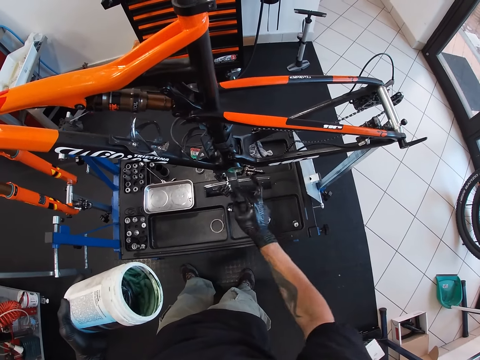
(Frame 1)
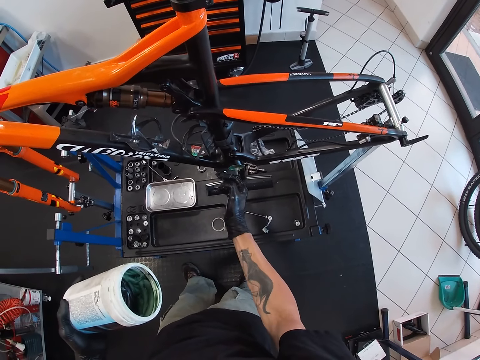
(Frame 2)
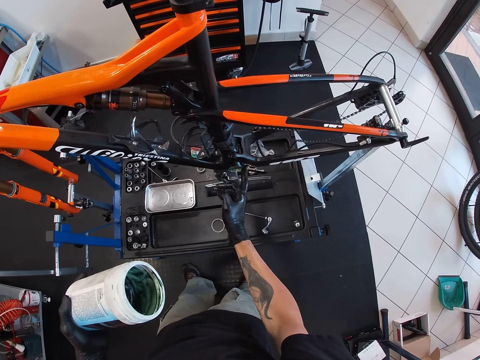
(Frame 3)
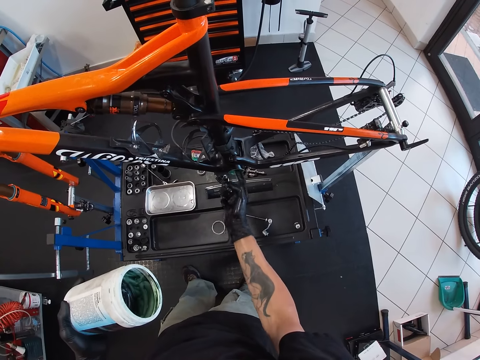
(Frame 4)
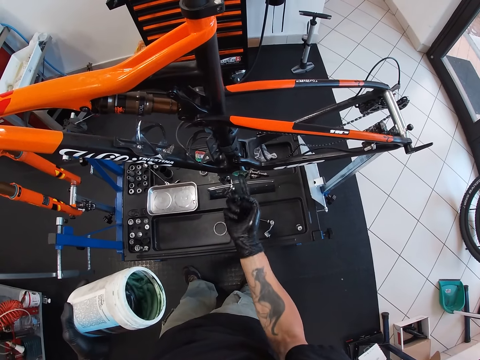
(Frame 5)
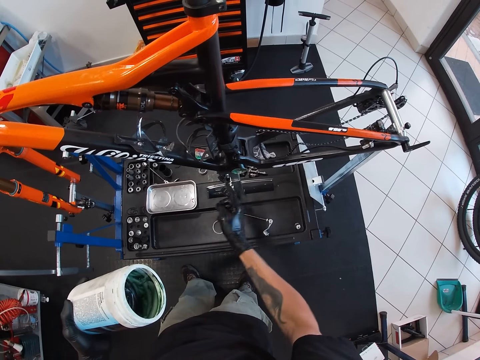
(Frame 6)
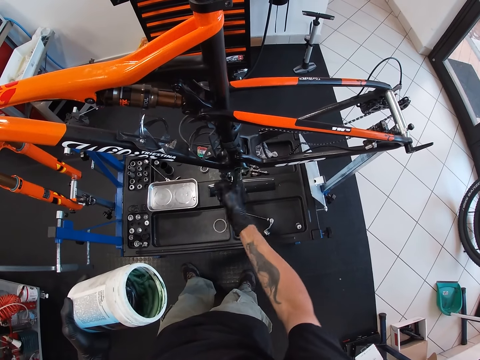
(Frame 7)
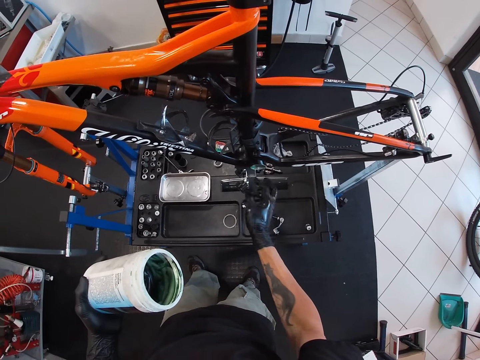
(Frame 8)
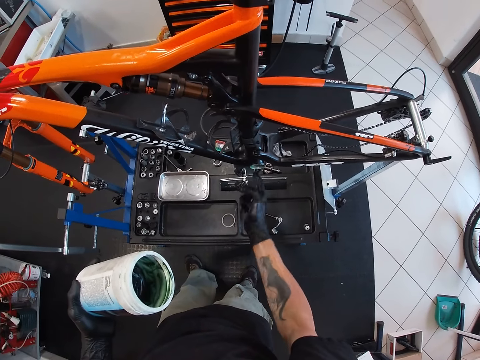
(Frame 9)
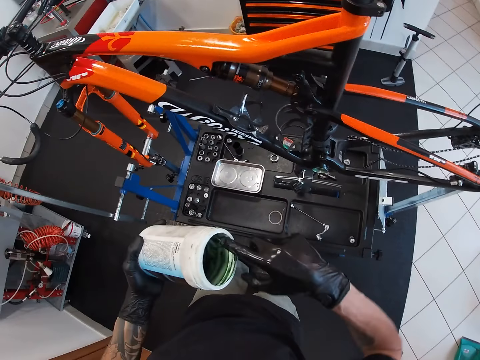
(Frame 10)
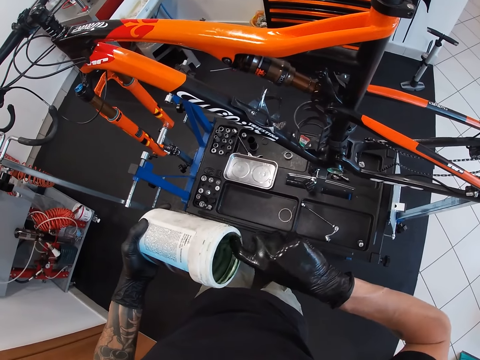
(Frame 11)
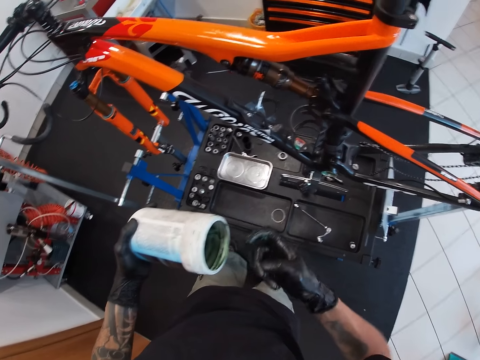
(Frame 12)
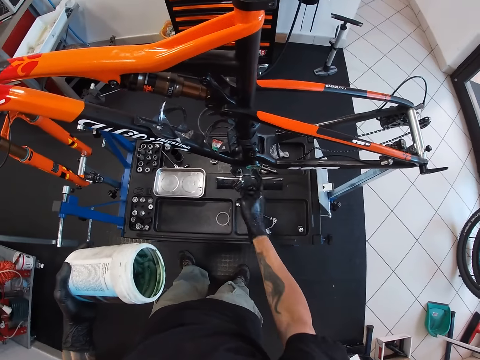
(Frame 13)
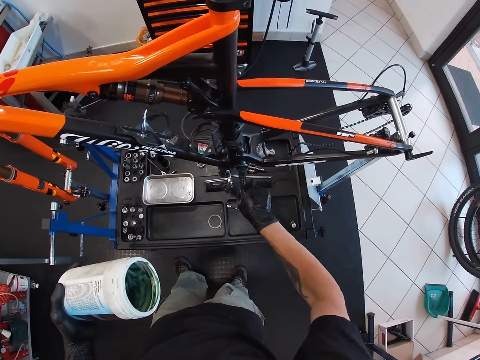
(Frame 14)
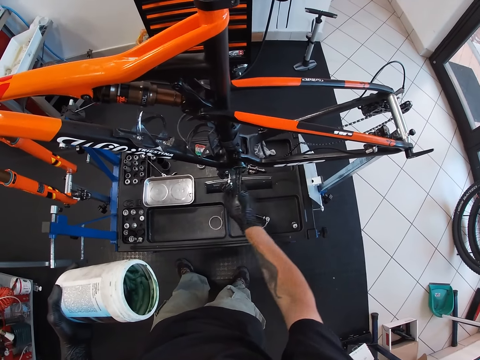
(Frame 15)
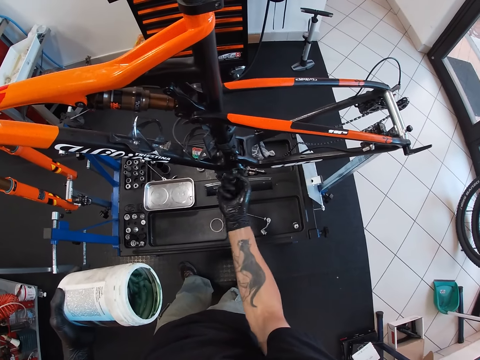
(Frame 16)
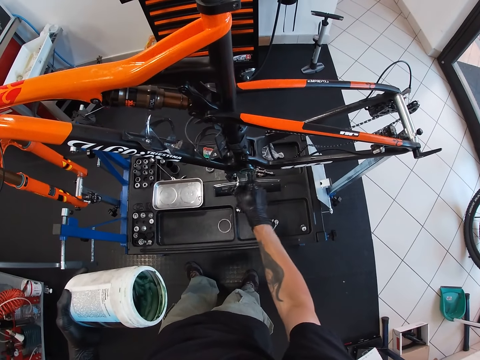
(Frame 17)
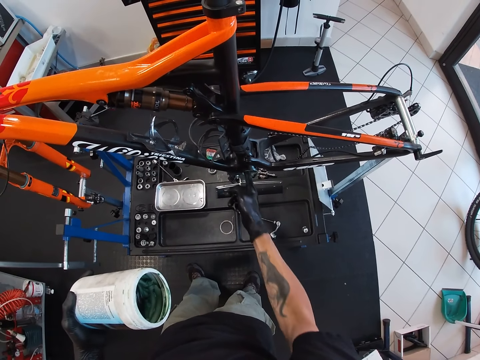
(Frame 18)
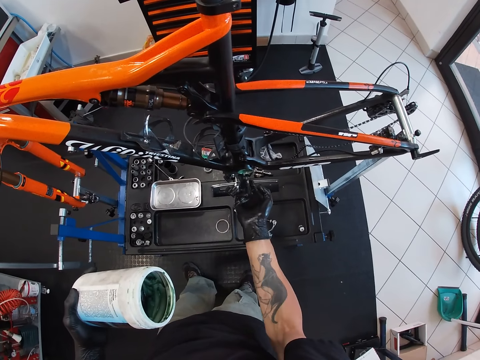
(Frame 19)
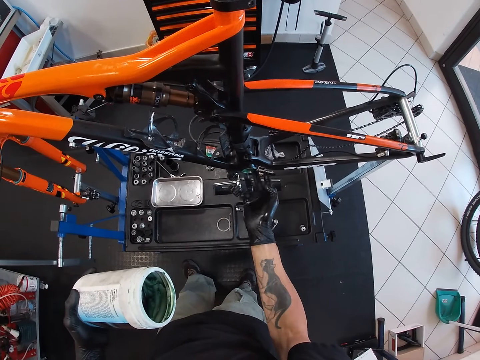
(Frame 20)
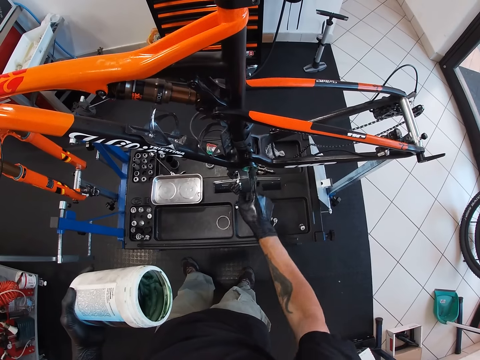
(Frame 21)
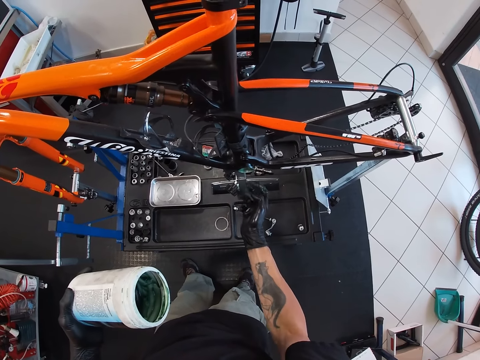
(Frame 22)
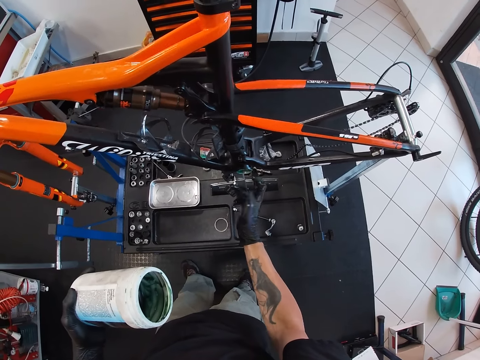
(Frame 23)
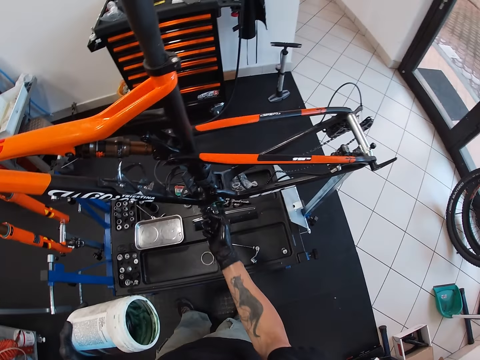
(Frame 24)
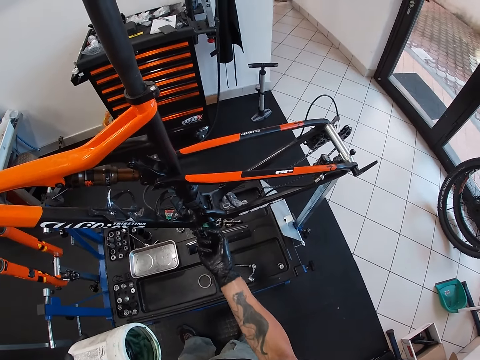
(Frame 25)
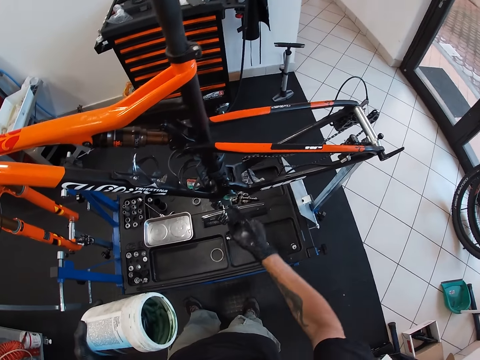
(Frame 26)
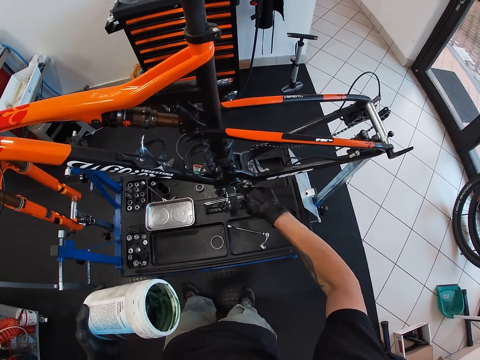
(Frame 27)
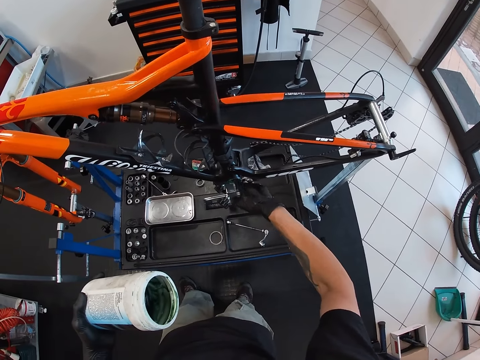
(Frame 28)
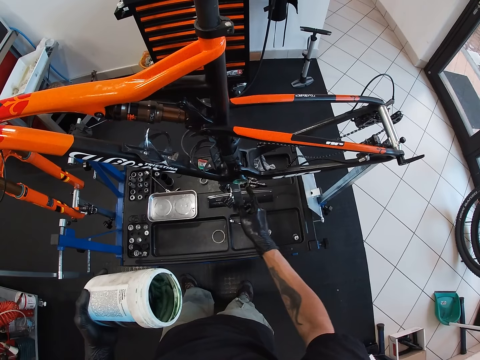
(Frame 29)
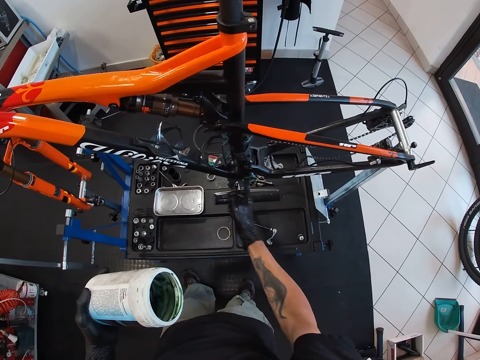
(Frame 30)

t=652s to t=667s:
The camera wearer scoops the grease from the plastic container with his right hand. He applies the grease from the plastic container to the bicycle with his right hand.

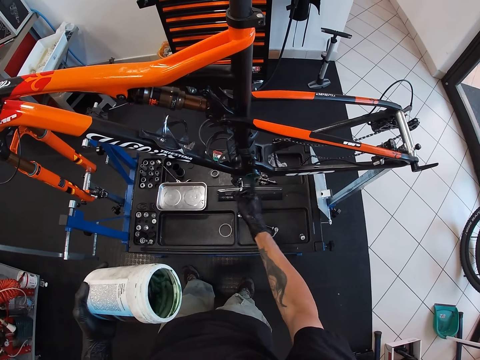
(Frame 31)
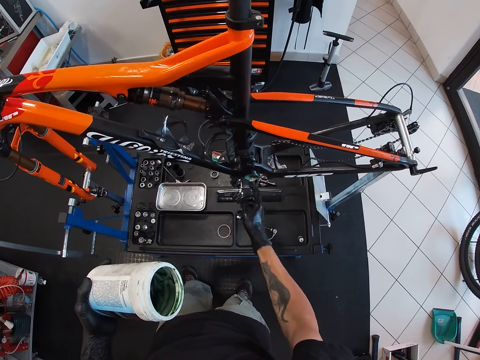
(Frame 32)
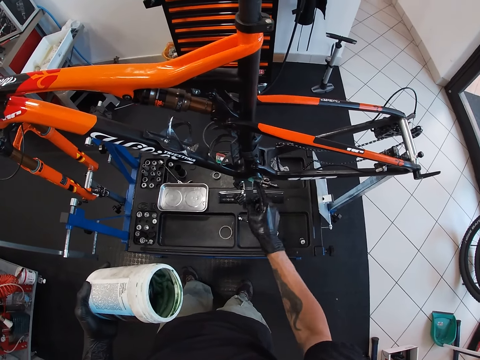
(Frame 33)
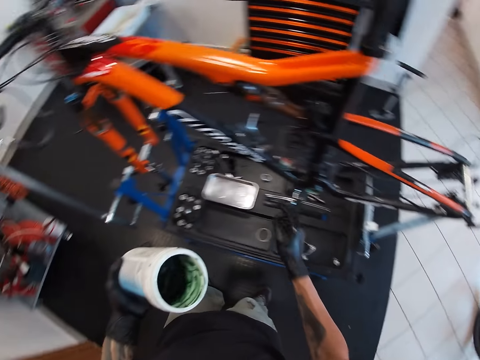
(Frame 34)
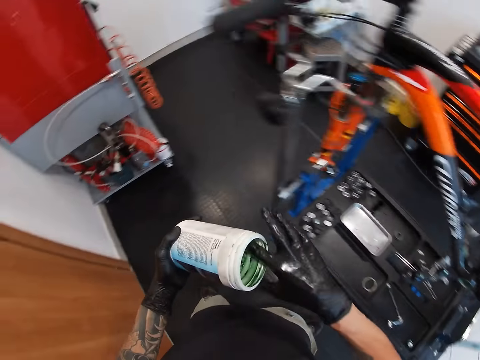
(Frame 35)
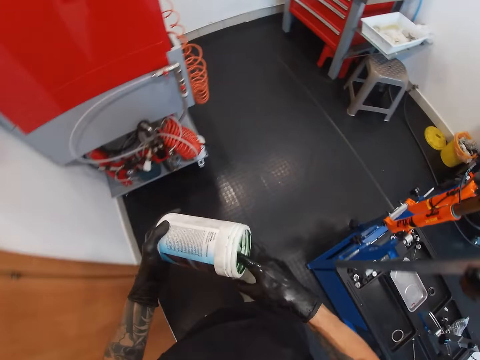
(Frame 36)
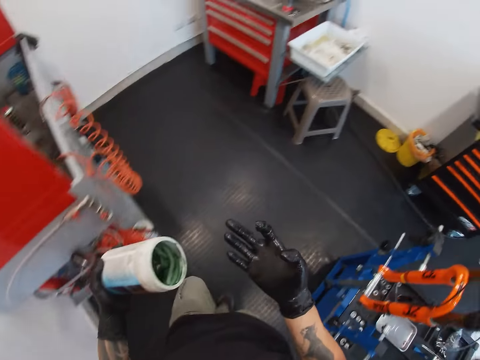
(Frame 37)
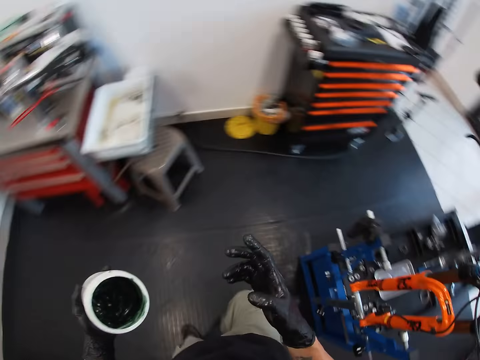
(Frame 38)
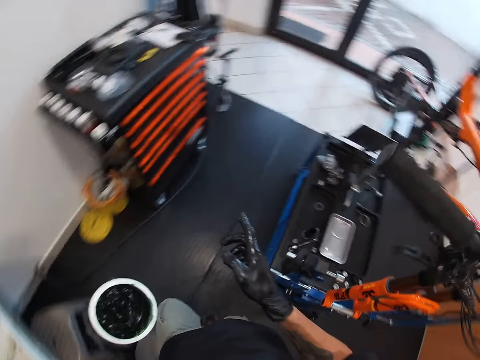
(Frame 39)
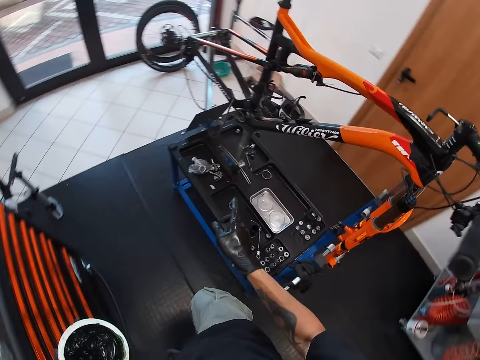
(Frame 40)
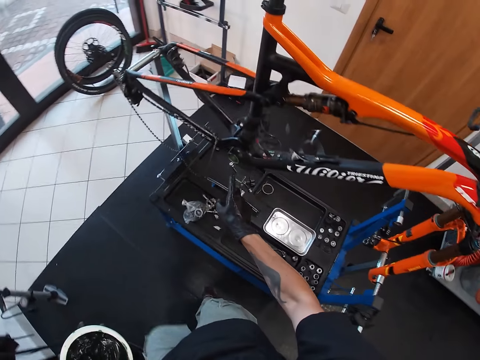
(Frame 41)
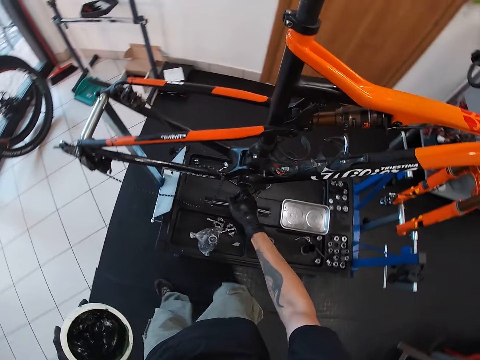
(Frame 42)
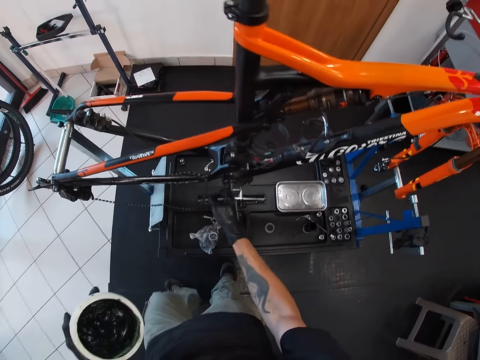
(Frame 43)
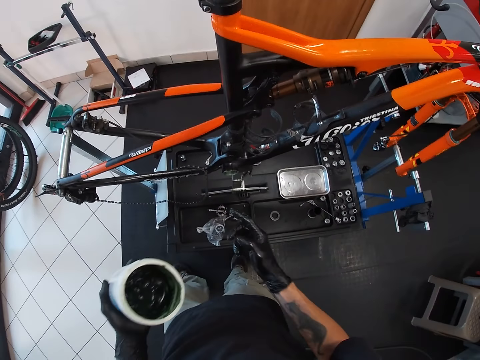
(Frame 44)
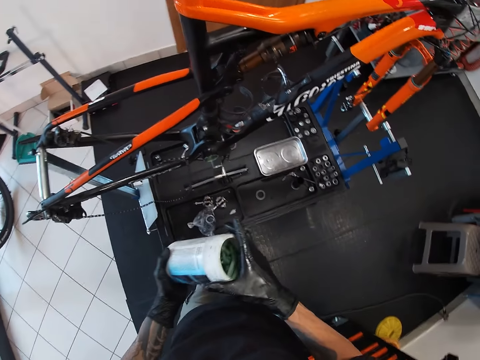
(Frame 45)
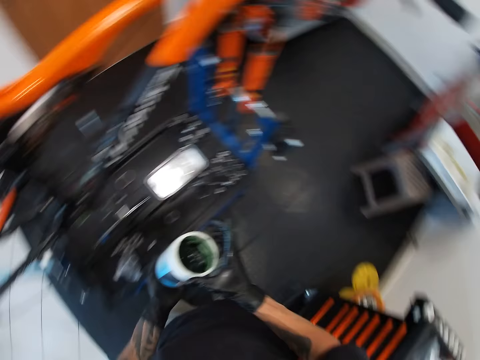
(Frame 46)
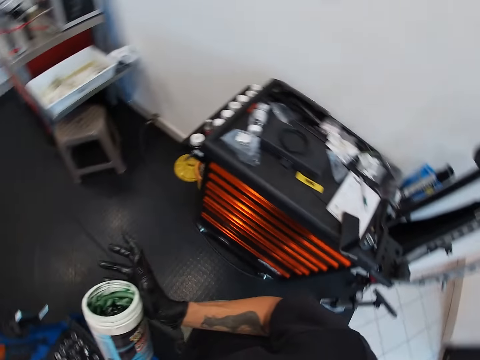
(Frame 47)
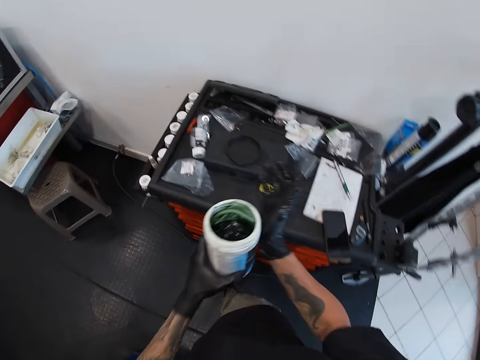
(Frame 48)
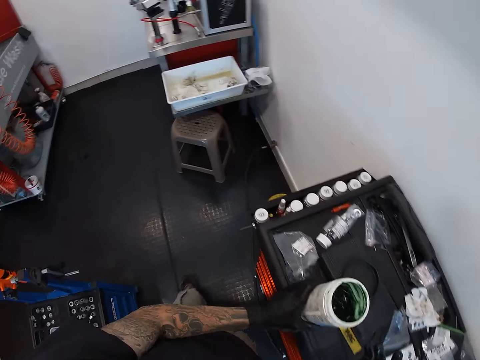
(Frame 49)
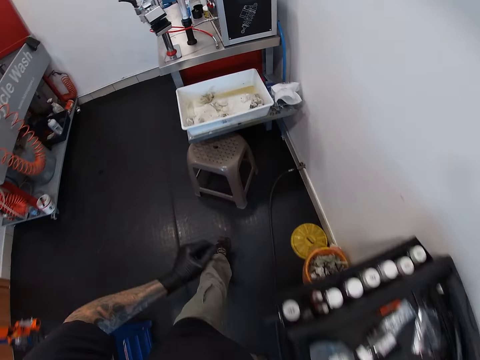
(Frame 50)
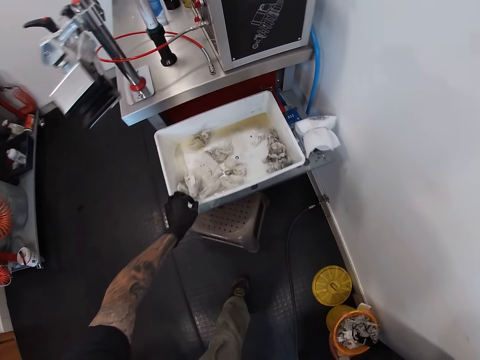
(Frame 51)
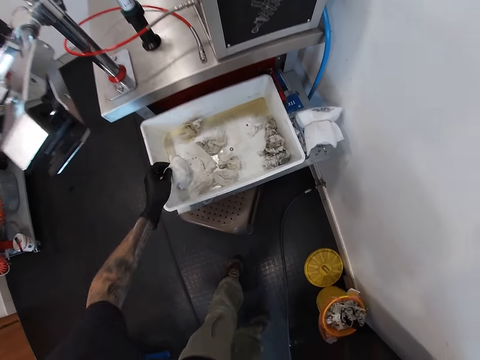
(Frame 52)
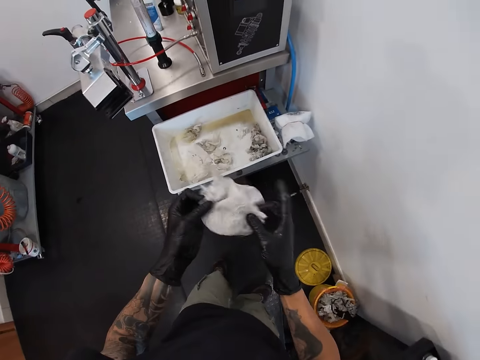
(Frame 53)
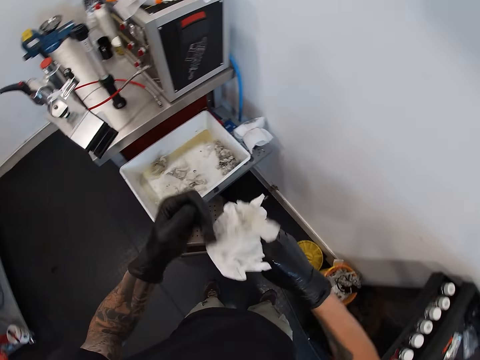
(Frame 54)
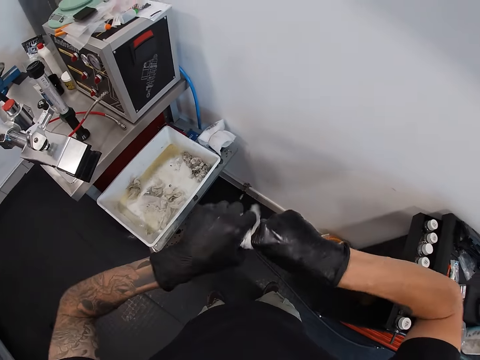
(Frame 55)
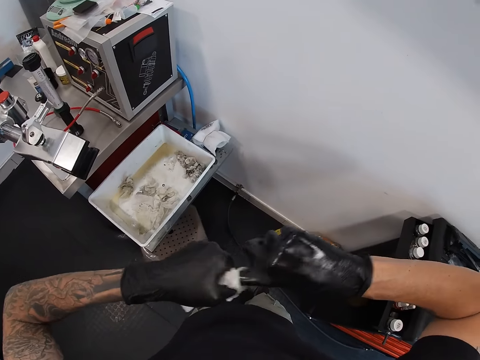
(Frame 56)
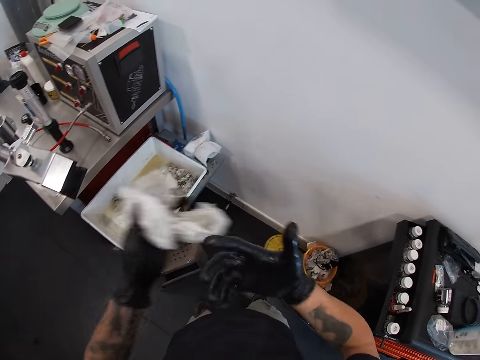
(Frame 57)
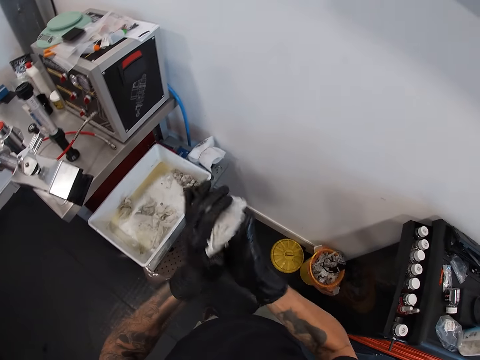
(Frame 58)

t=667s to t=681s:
The camera wearer scoops the grease from the plastic container with his right hand. He applies the grease from the plastic container to the bicycle with his right hand. He drops the grease from the plastic container on the workshop dresser with his left hand. He picks up a tissue paper from a tray with his left hand. He cleans both gloved hands with the tissue paper.
